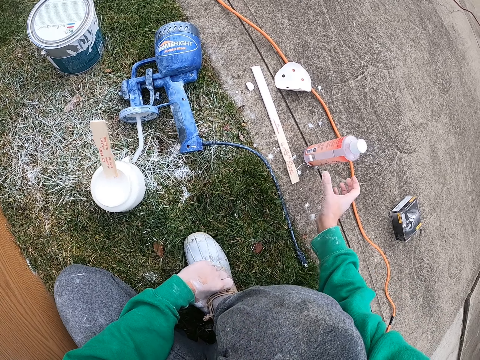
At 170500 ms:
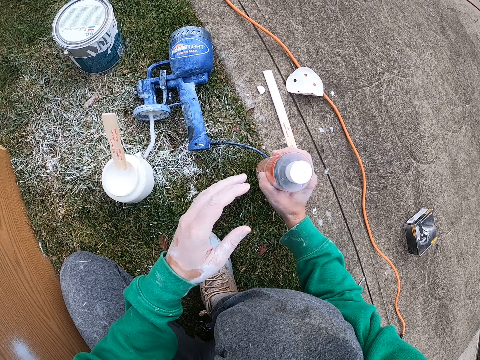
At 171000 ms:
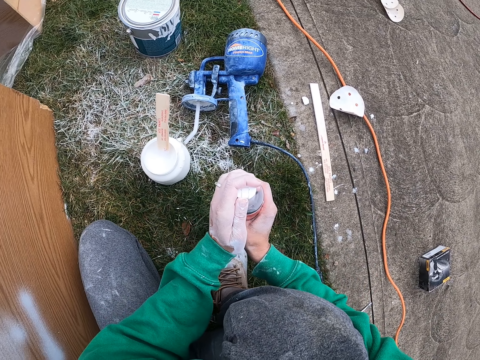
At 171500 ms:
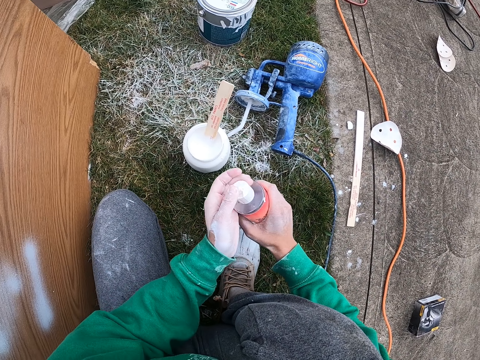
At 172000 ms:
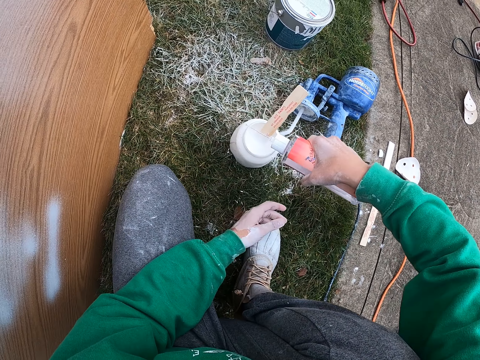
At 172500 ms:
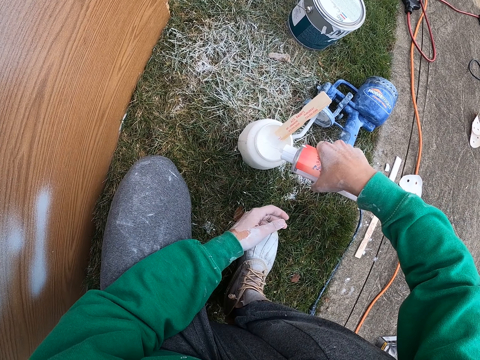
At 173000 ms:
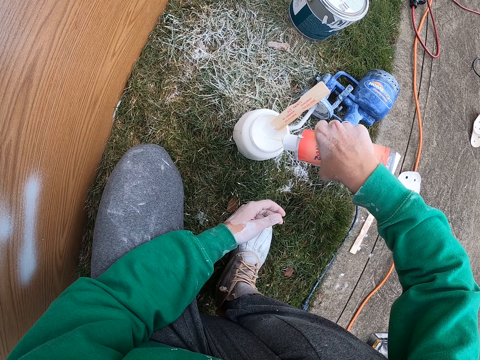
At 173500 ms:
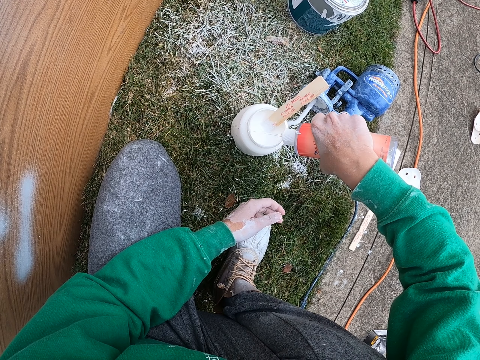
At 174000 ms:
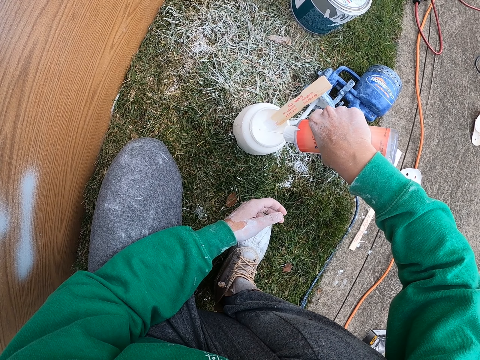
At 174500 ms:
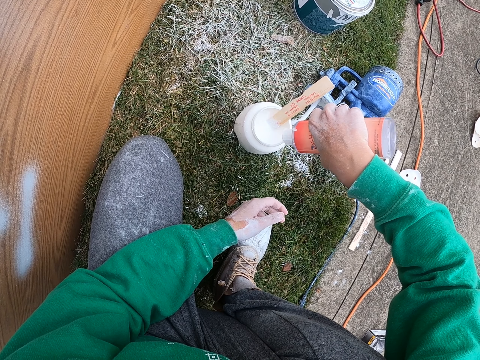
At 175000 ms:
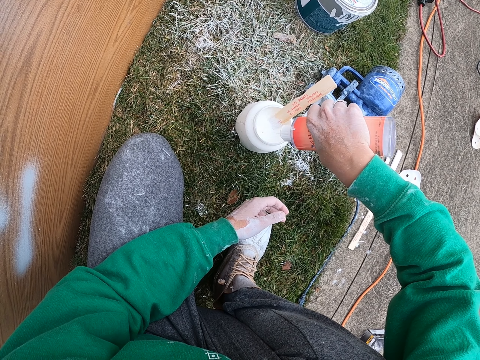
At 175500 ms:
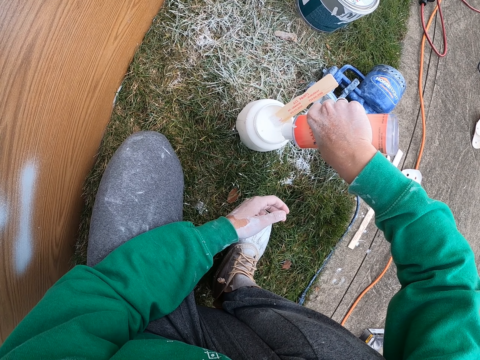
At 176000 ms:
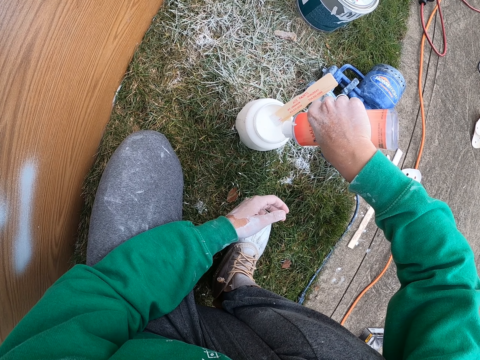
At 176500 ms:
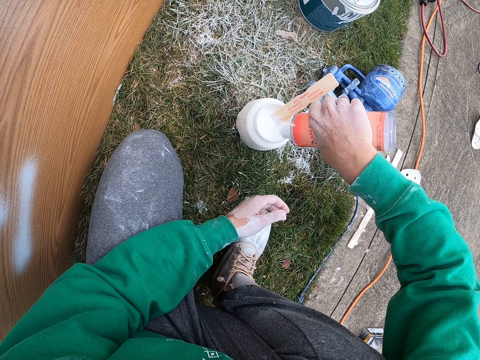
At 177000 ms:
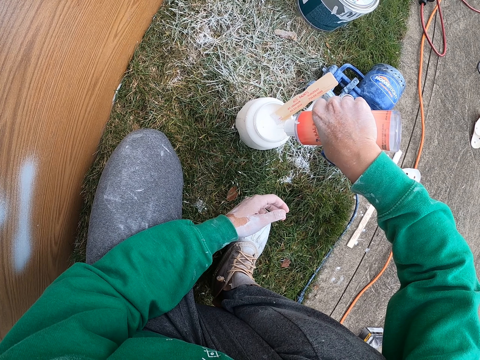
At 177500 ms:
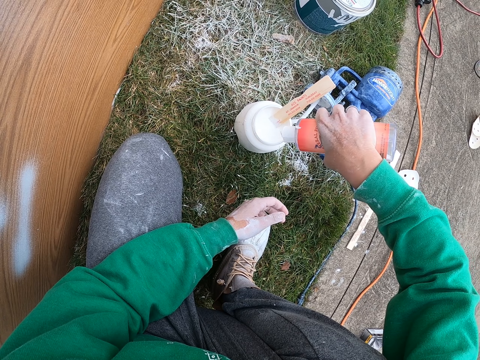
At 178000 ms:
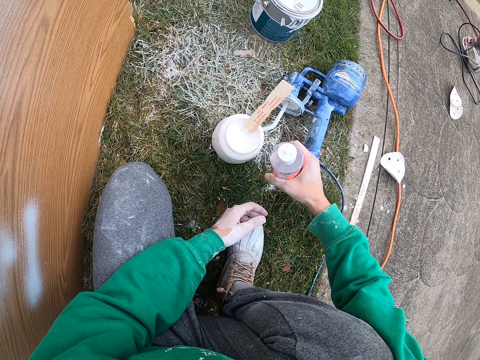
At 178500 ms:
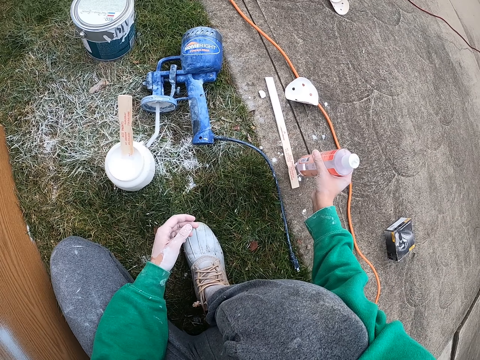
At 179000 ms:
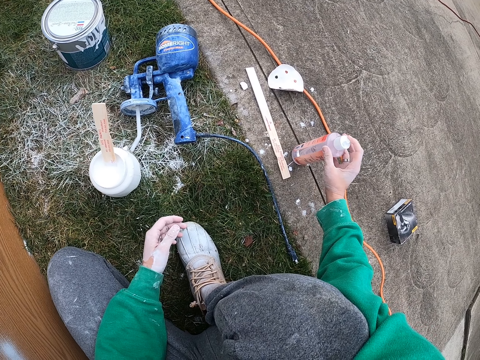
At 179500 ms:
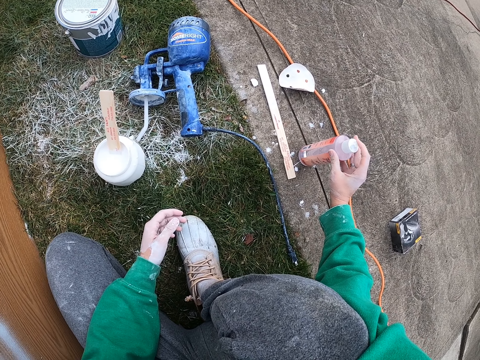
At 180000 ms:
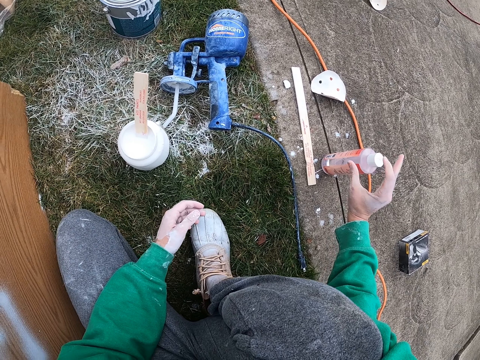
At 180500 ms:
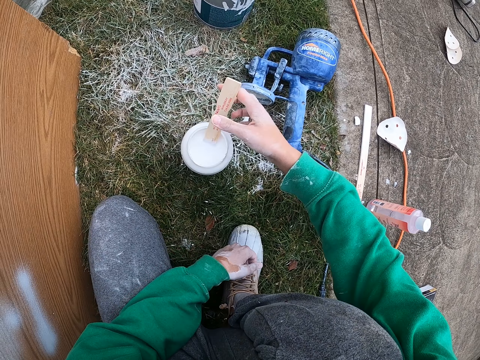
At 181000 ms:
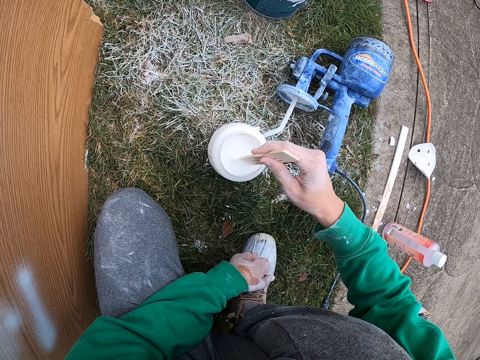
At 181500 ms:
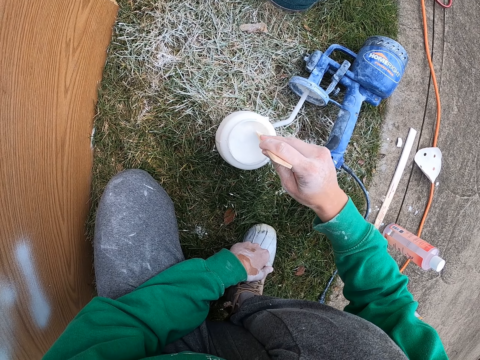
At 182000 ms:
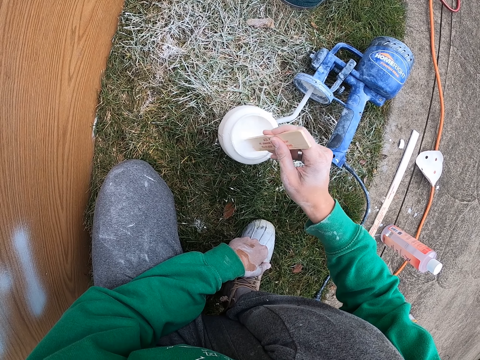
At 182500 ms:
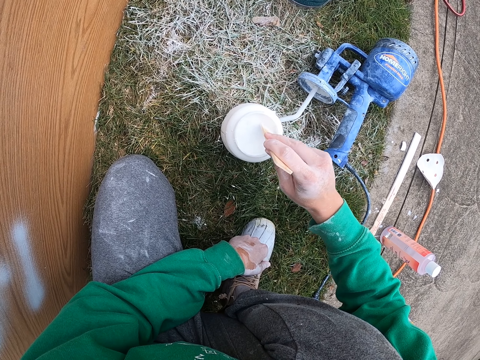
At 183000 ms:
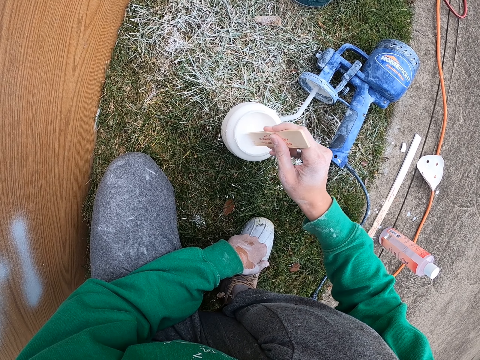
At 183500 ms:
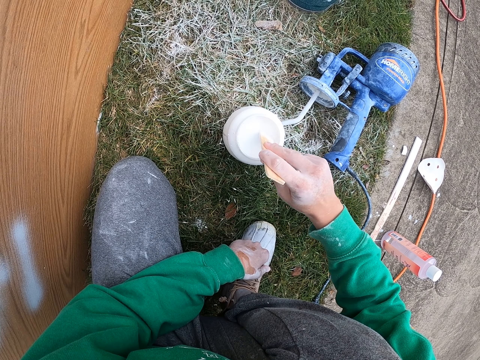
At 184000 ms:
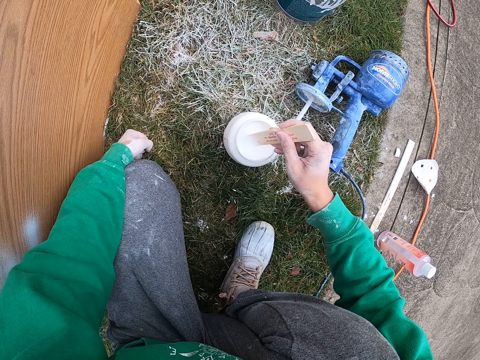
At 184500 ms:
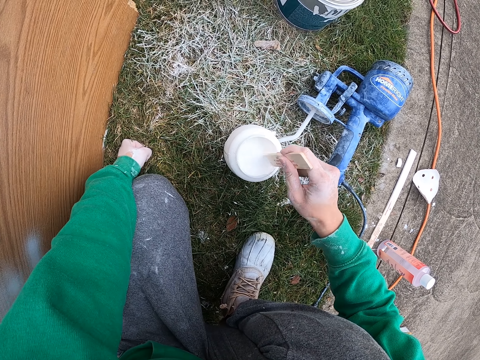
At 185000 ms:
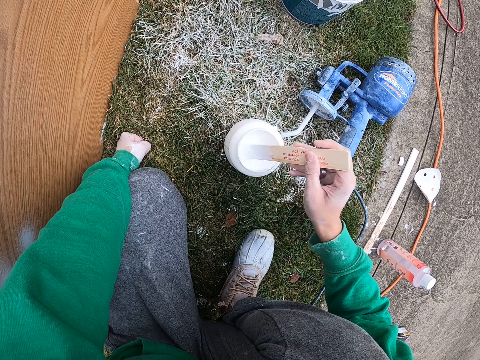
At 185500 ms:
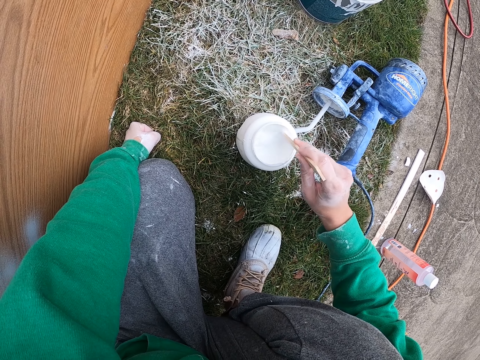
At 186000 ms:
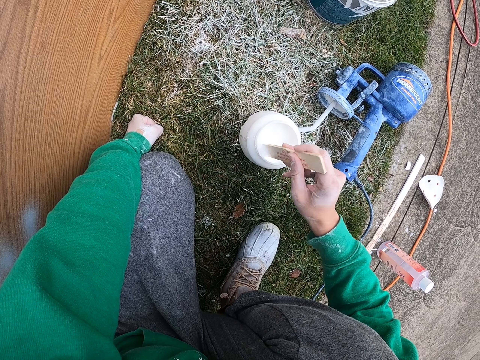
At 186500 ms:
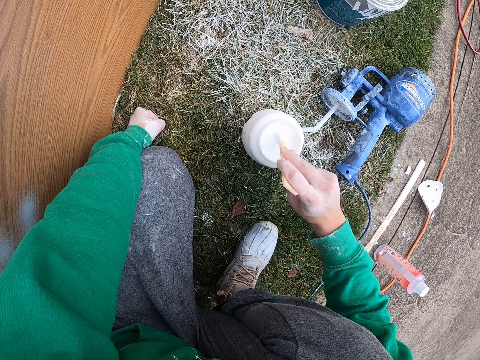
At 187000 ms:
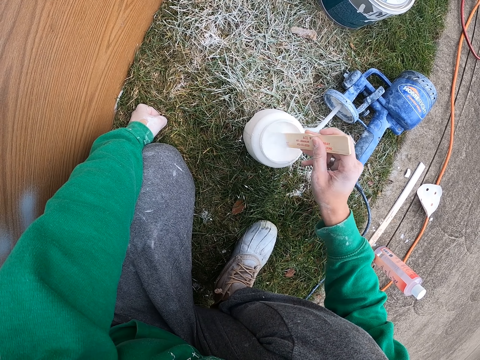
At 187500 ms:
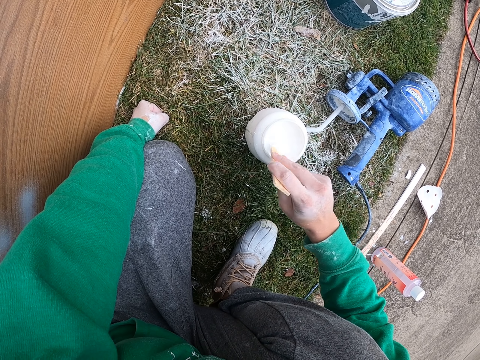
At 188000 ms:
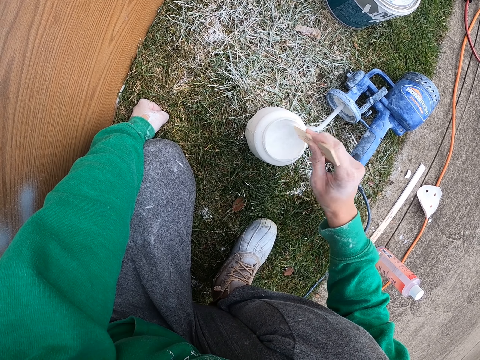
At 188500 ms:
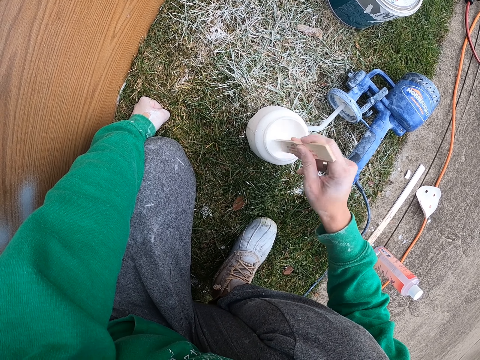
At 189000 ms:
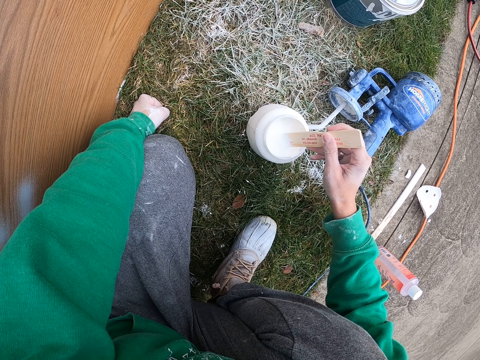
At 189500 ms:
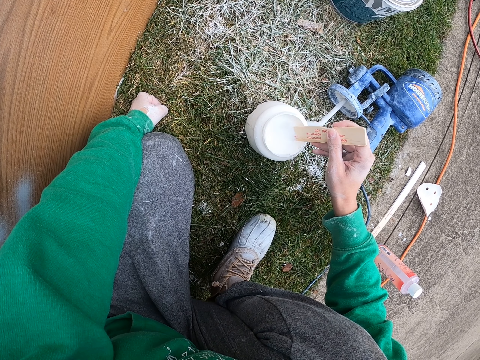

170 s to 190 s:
The camera wearer grabs a bottle of paint thinner. They open the bottle top. They pour the paint thinner in a container. They place the bottle down. They close the bottle top. They stir the paint with a wooden piece. They place a hand on the ground.

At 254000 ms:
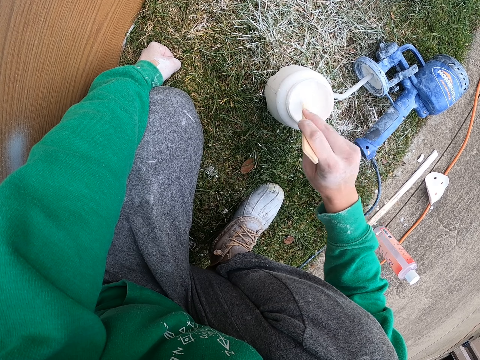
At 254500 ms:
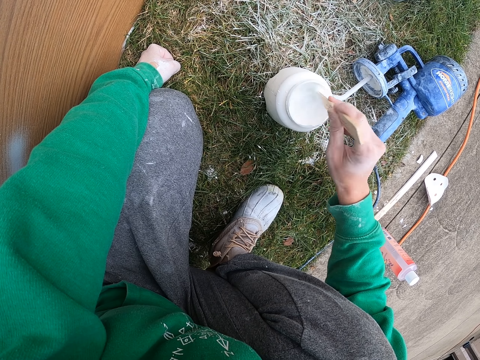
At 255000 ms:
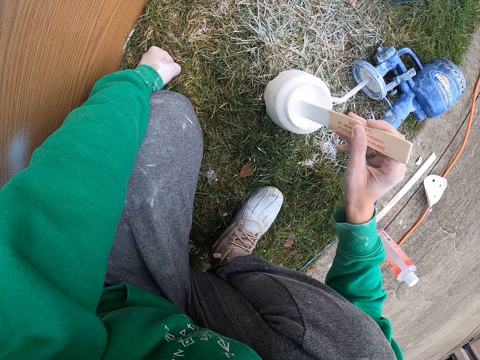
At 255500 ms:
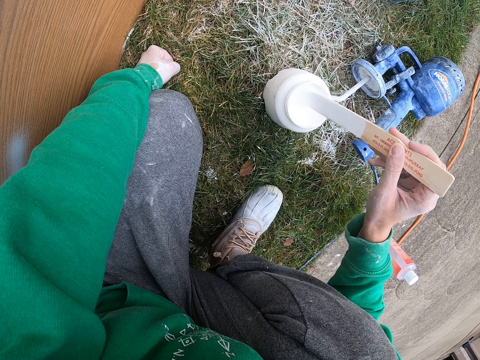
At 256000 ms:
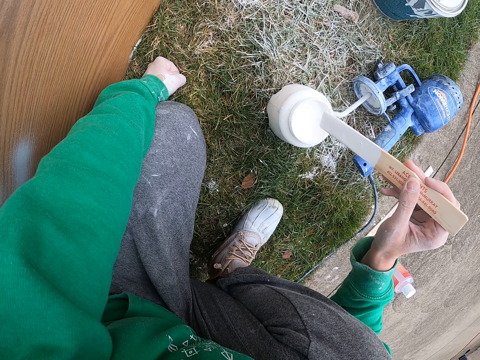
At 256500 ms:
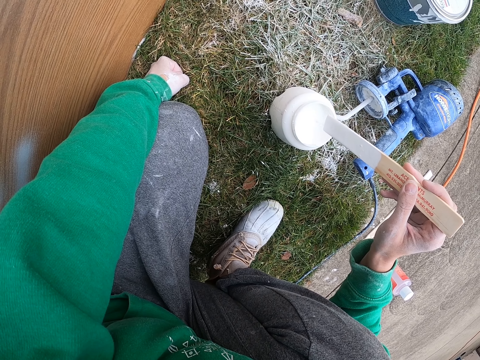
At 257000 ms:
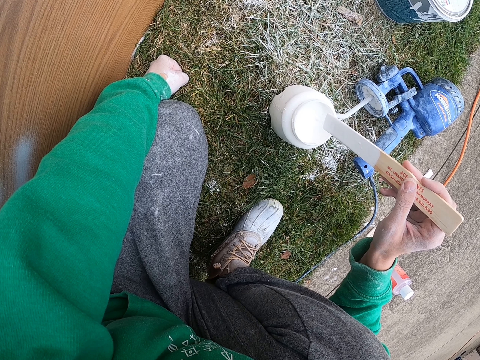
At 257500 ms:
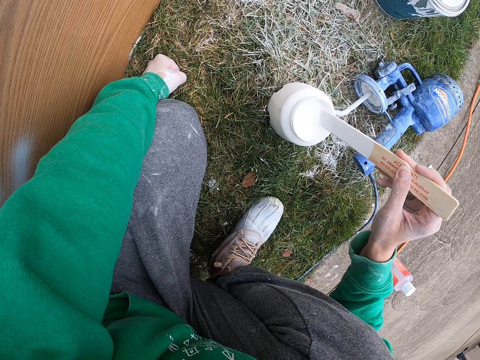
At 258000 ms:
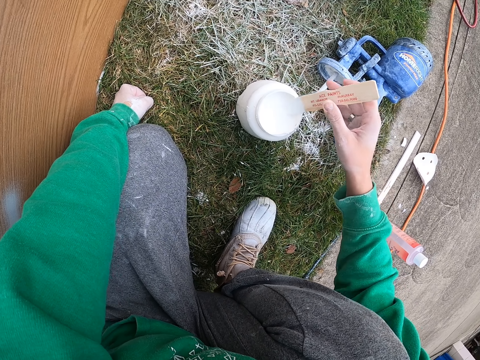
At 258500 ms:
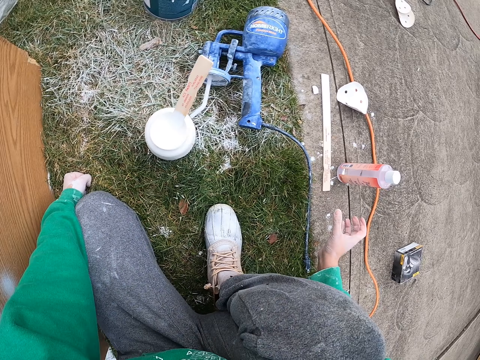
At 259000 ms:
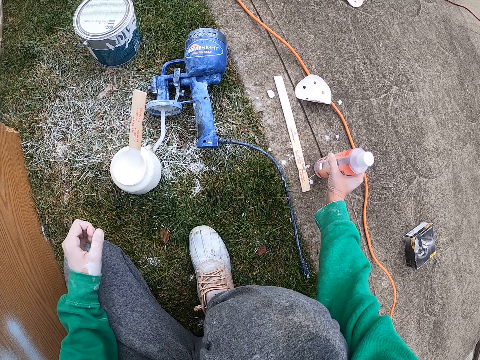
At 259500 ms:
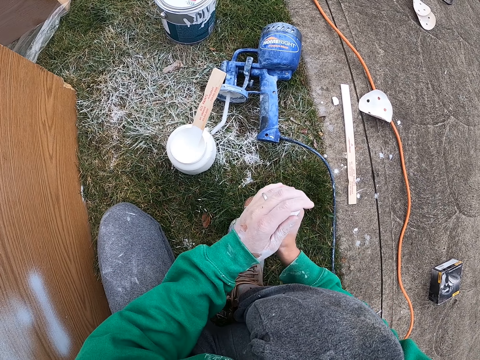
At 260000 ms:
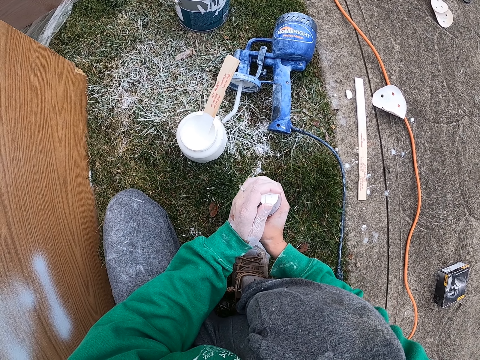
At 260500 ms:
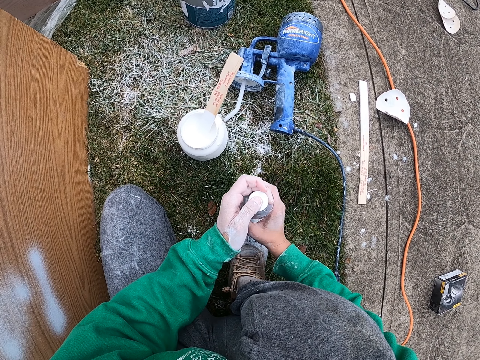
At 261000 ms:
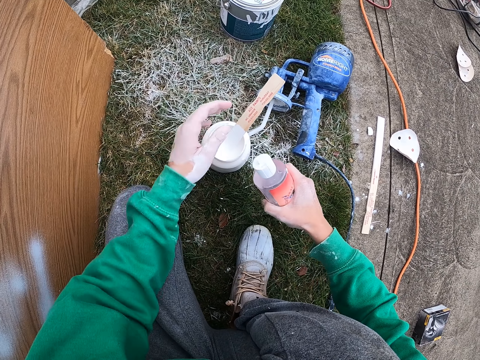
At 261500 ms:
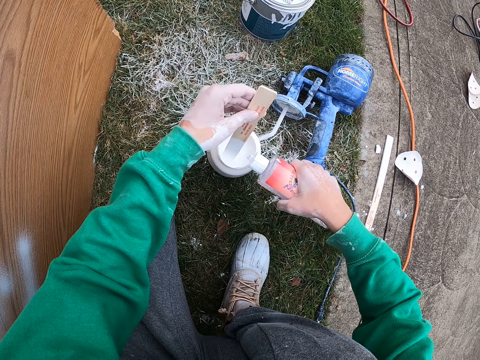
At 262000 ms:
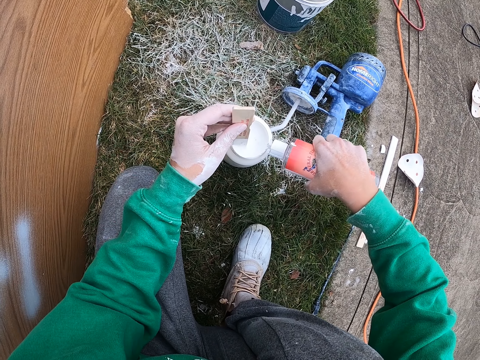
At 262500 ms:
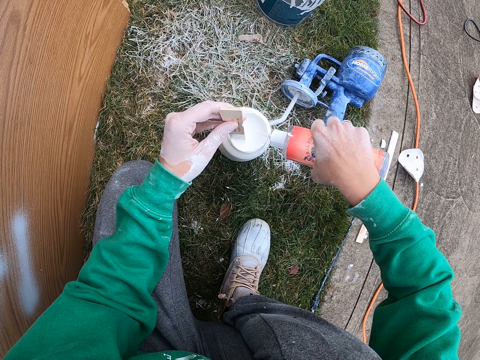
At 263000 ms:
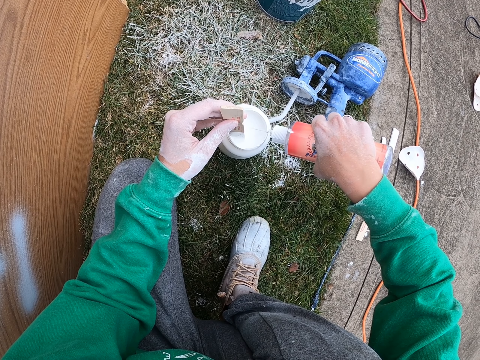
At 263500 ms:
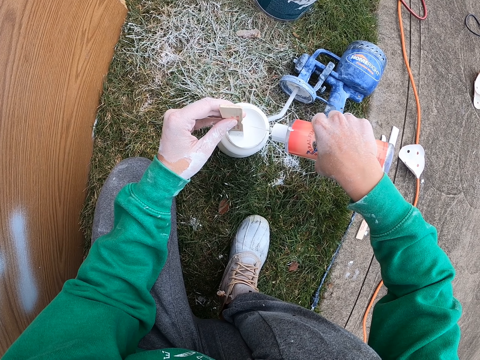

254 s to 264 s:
The camera wearer stares at the wooden piece. They lift the piece of wood. They put the wooden piece on the paint. They grab a bottle of paint thinner. They open the bottle top. They pour the paint thinner in a container. They grab the piece of wood.
